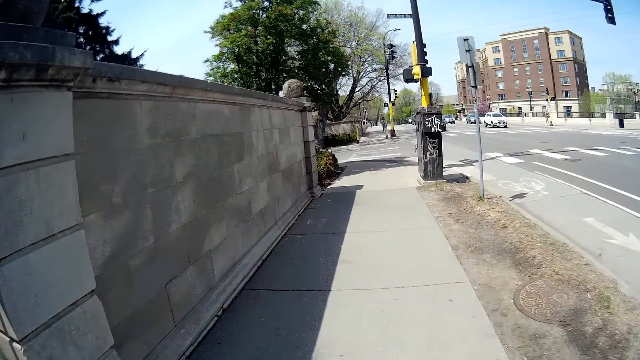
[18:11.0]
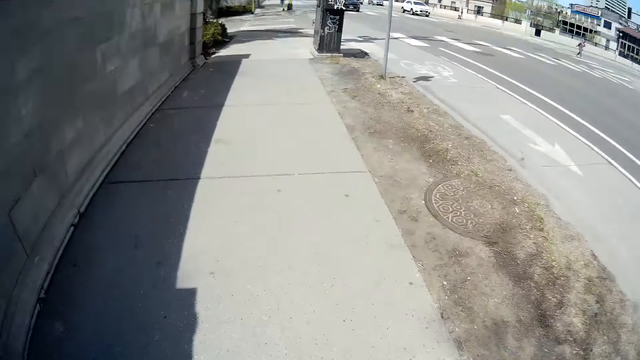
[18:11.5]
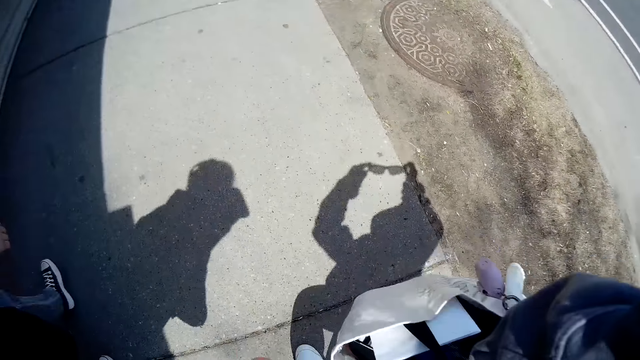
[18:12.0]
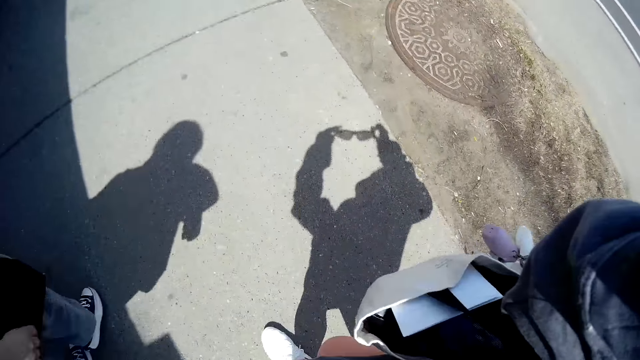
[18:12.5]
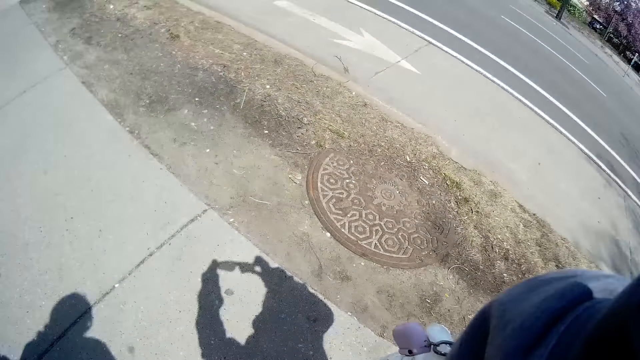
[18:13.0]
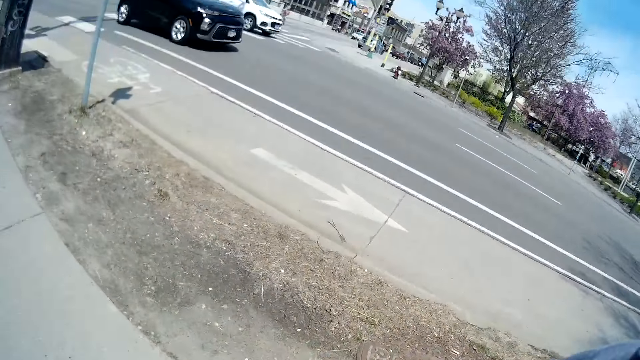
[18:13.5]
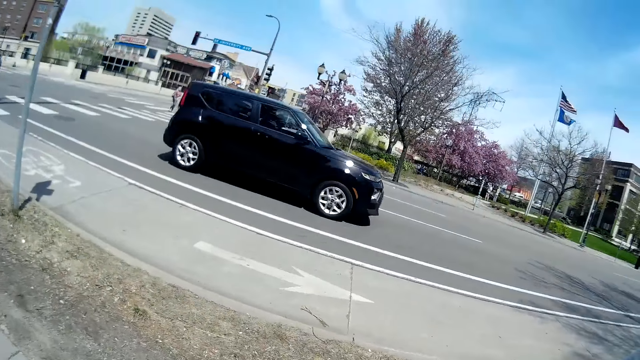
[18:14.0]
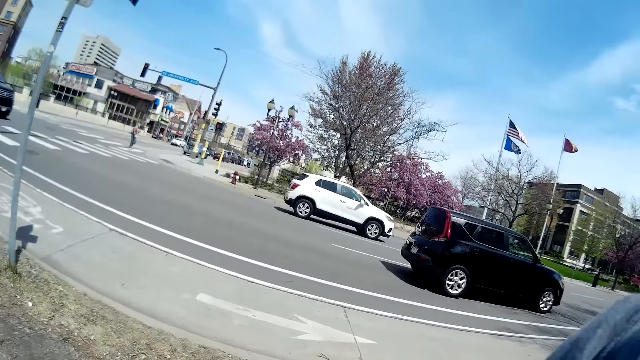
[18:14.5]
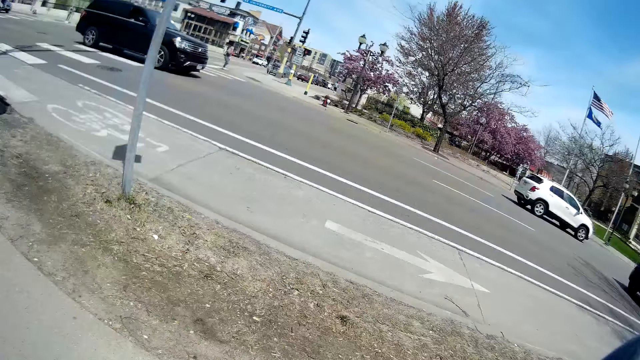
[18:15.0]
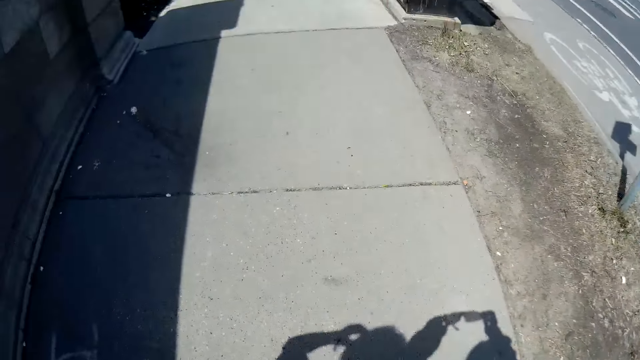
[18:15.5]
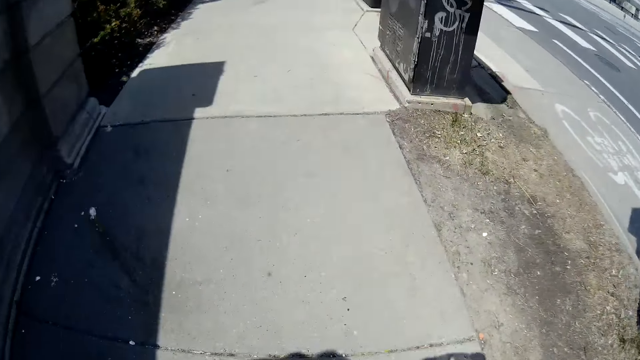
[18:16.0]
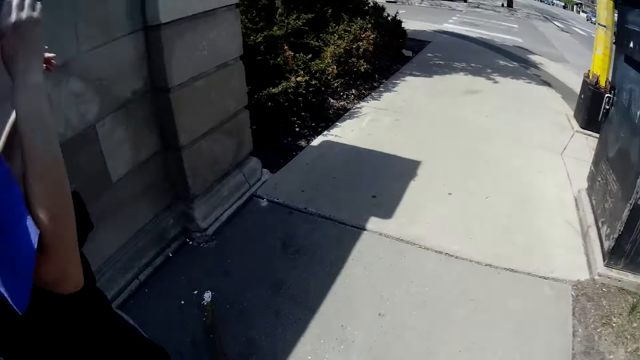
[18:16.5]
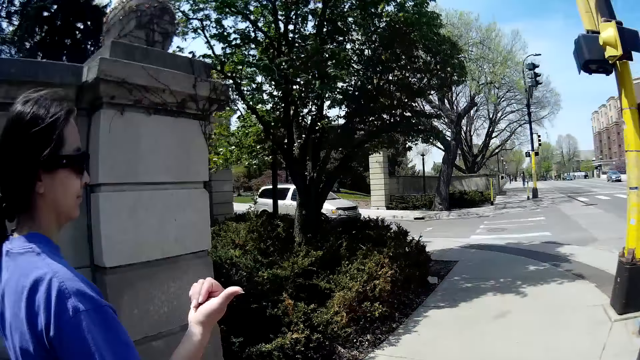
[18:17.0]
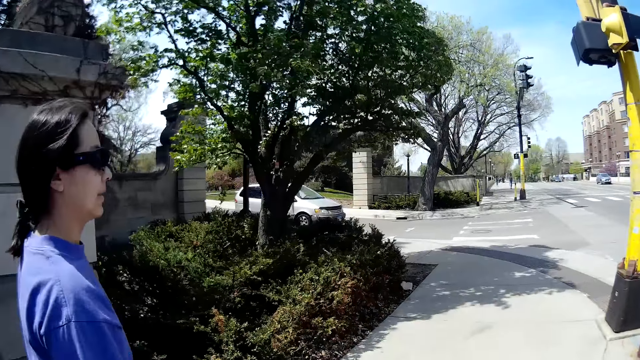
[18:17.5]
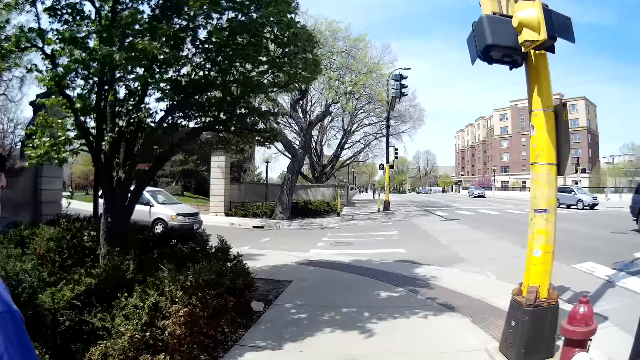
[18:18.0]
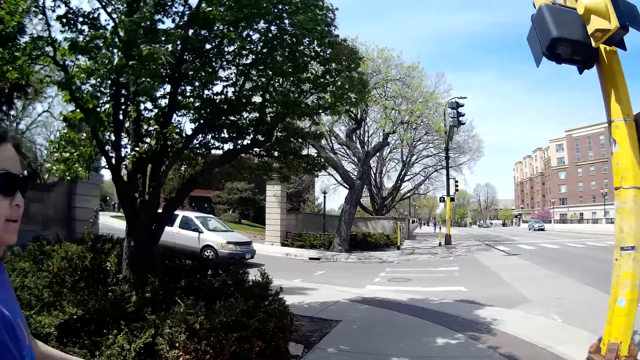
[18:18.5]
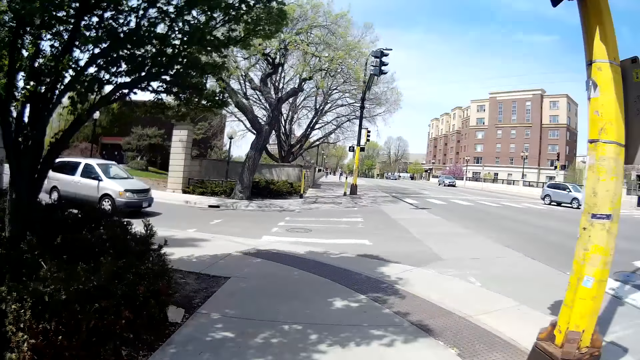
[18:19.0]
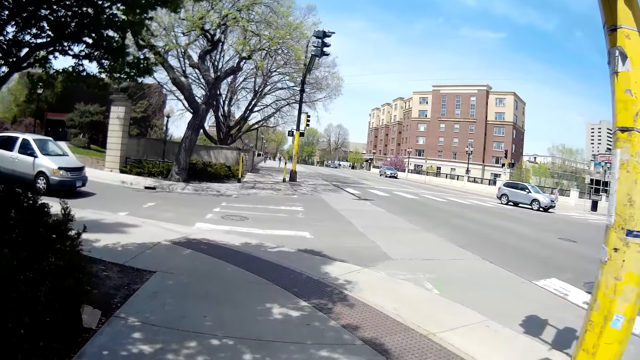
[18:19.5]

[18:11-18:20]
The camera wearer holds her glasses. She holds a bag in her right hand. She looks at the car, looks at the woman. The woman makes a gesture with her right hand. The camera wearer converses with the woman.

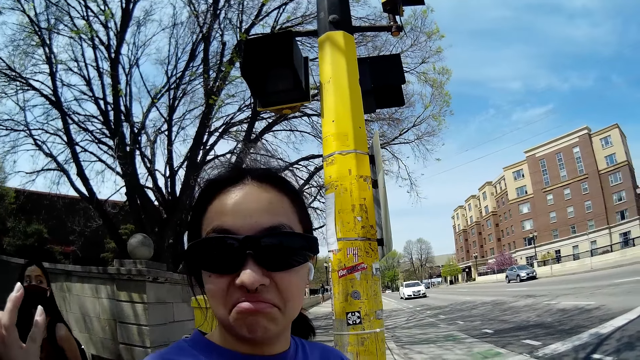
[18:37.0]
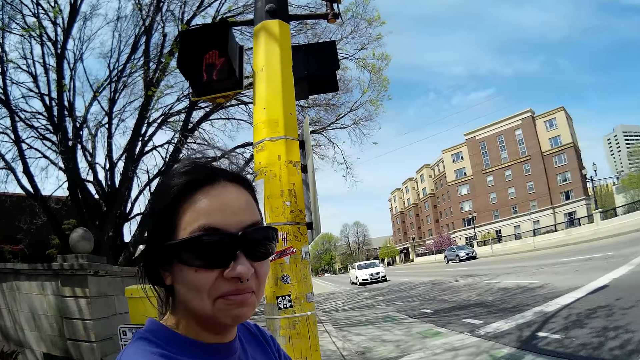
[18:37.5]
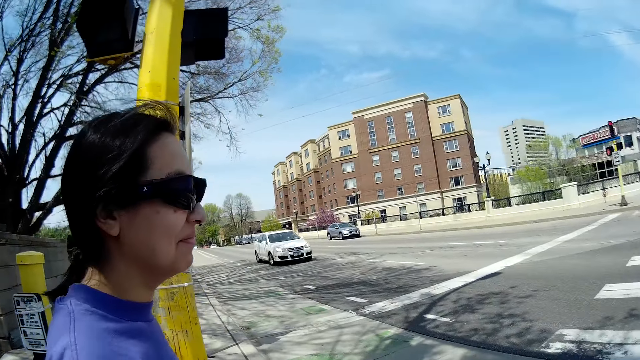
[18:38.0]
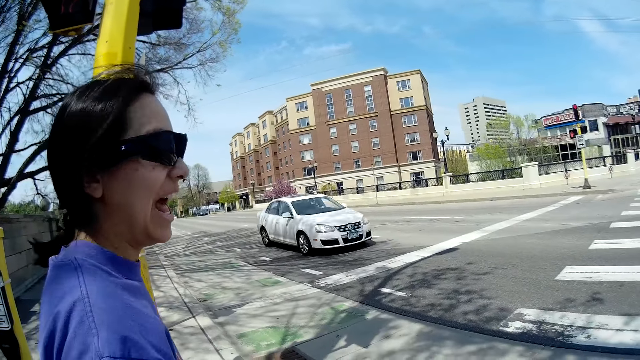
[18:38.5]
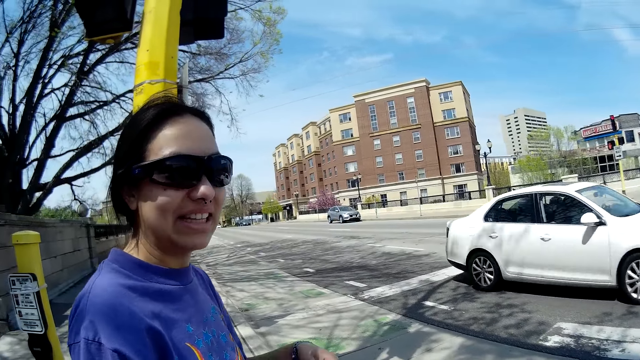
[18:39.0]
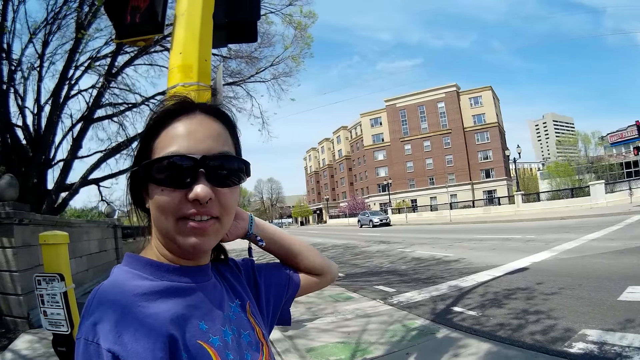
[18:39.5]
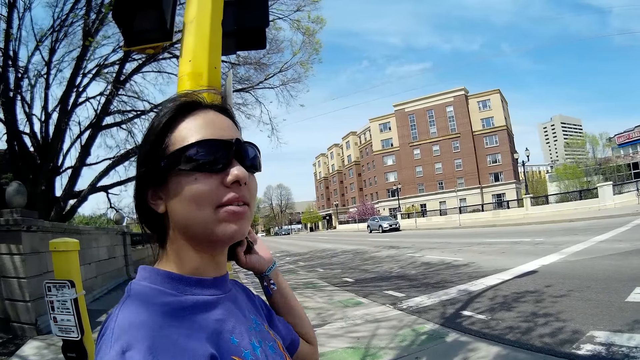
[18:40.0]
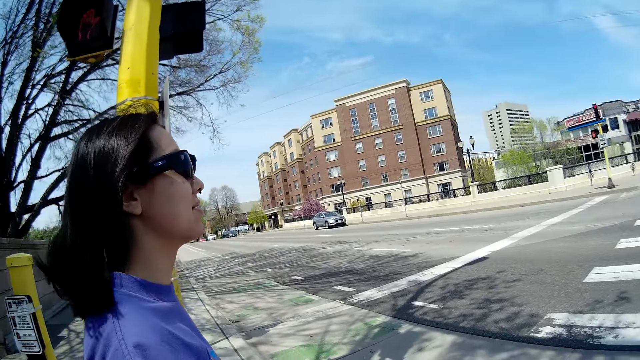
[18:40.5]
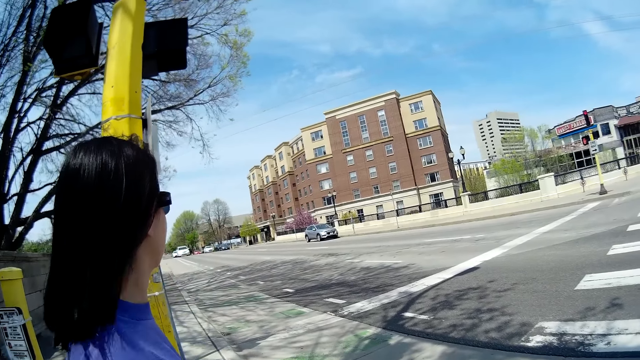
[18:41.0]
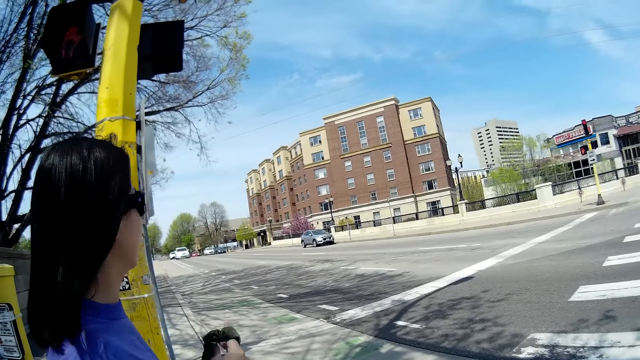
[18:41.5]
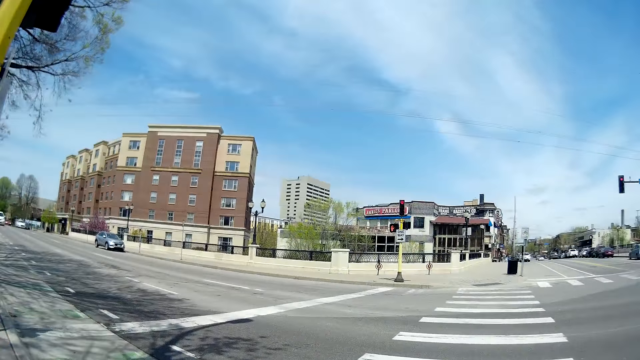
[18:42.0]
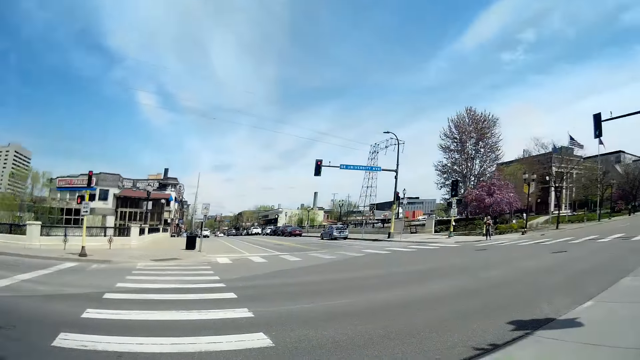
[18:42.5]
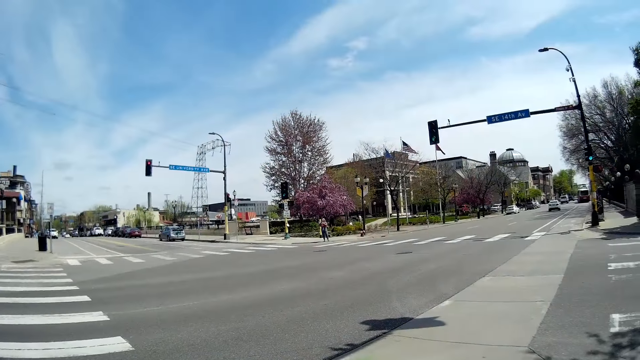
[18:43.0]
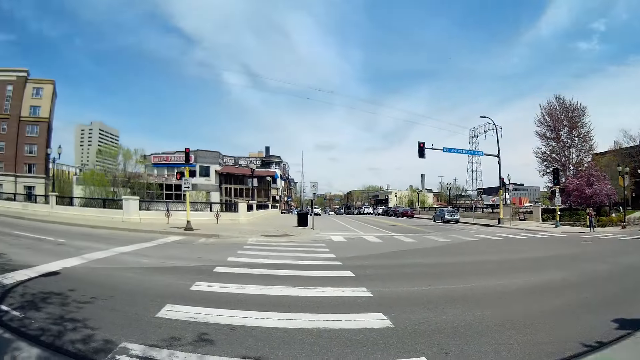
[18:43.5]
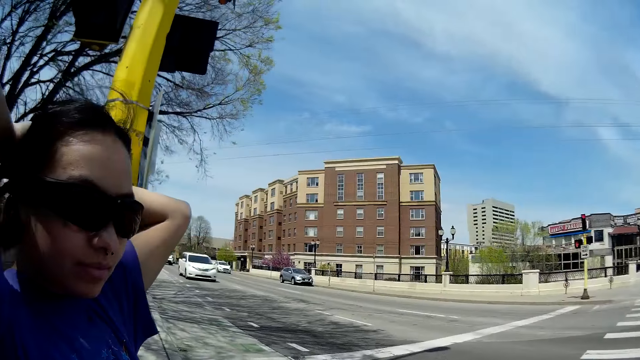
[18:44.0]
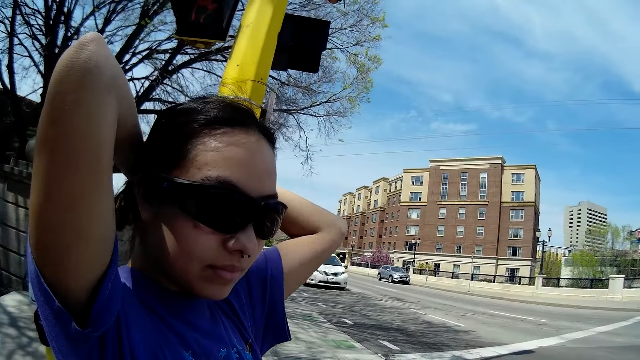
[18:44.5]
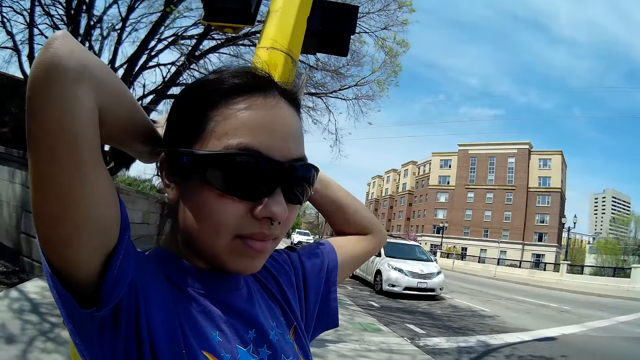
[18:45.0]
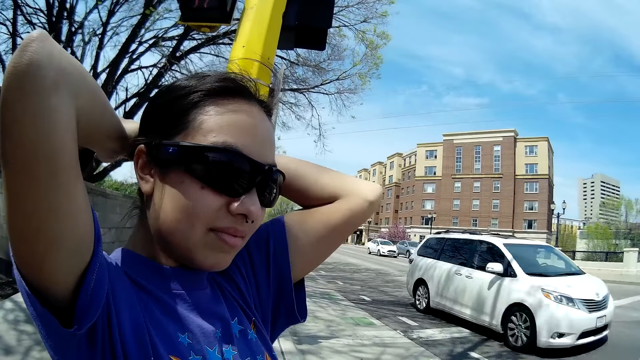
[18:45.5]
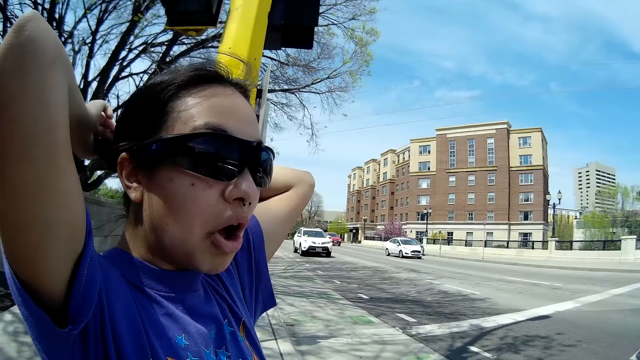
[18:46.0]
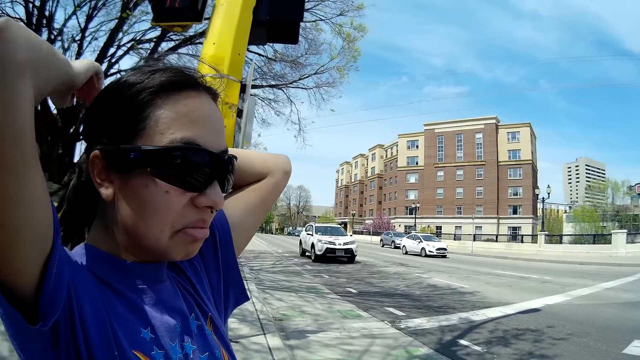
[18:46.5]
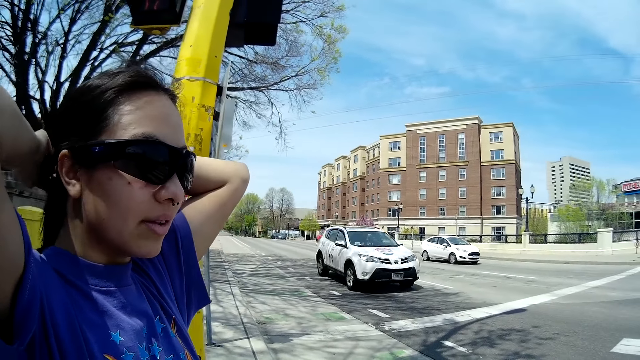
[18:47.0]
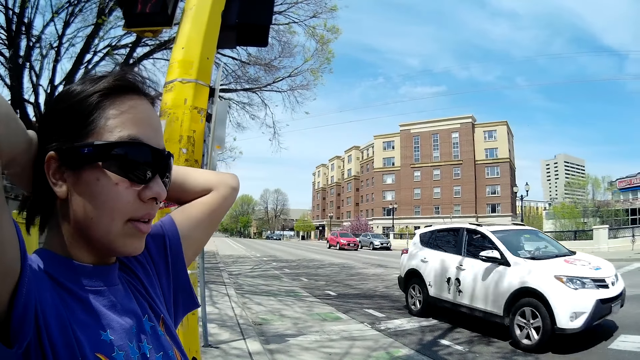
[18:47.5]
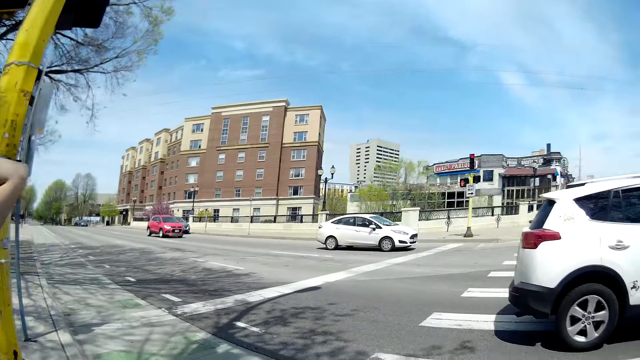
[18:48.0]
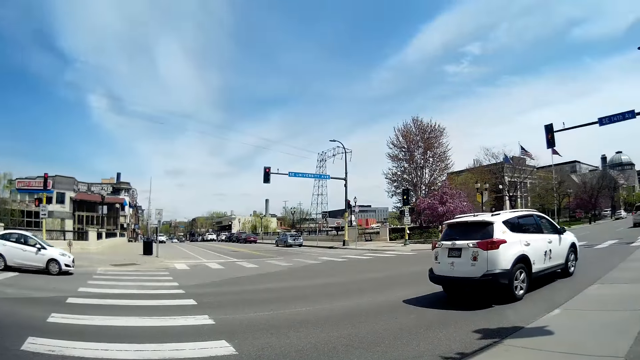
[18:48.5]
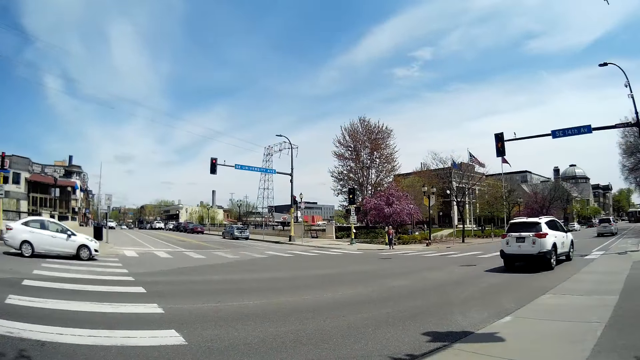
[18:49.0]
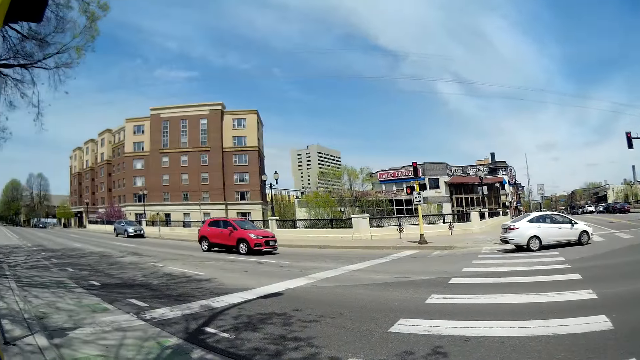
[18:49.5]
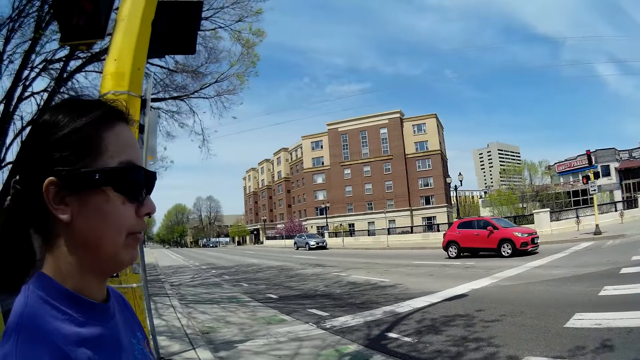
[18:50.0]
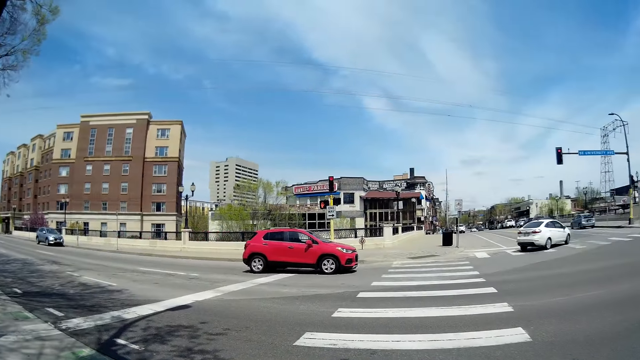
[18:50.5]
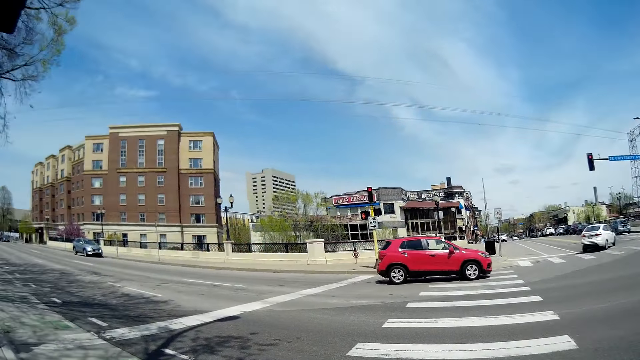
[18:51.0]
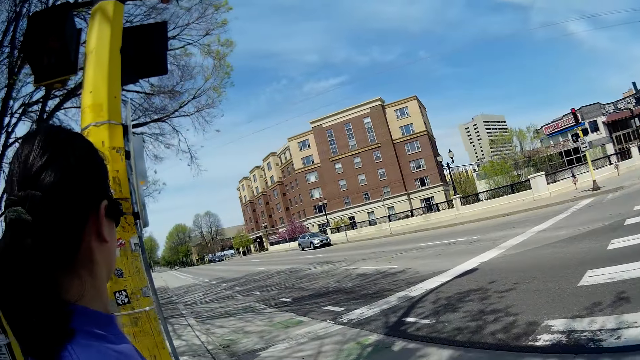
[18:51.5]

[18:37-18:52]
A white car drives past the camera wearer and the woman. The woman converses with the camera wearer. The woman removes a hairband from her hair with her left hand. The camera wearer converses with the woman. The woman holds her hair together with the hairband. A white car drives past the camera wearer and the woman. The camera wearer looks around the road. A white SUV drives past the camera wearer and the woman. A white car drives past the camera wearer and the woman. A red SUV drives past the camera wearer and the woman.
